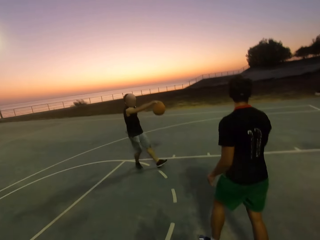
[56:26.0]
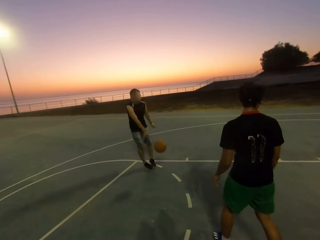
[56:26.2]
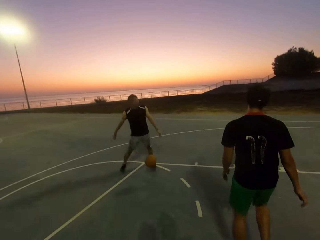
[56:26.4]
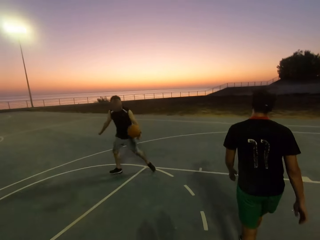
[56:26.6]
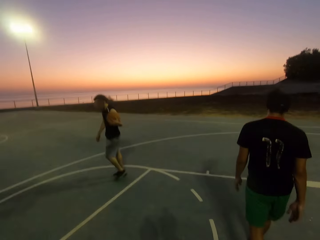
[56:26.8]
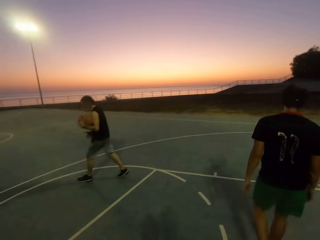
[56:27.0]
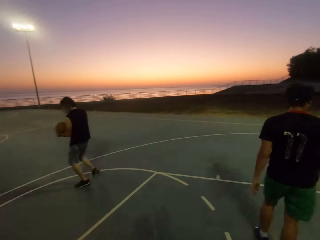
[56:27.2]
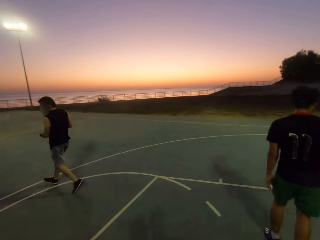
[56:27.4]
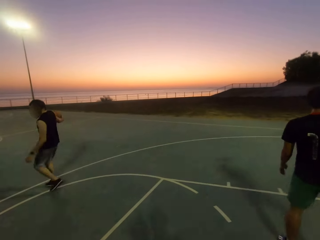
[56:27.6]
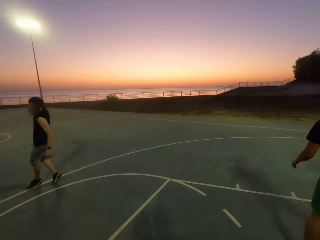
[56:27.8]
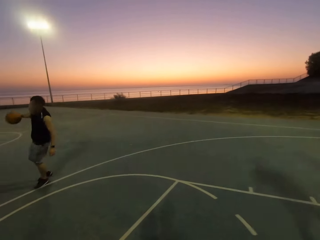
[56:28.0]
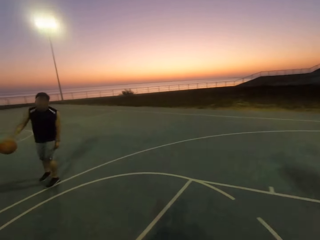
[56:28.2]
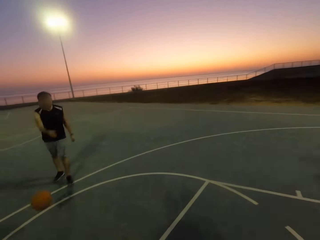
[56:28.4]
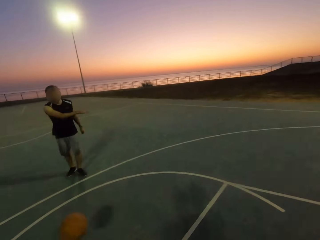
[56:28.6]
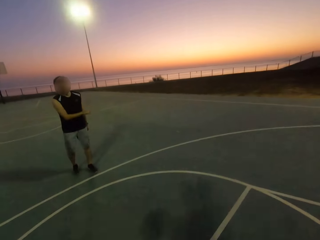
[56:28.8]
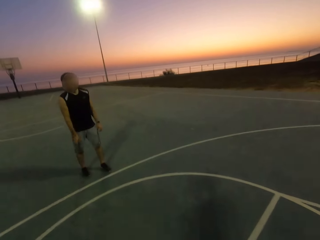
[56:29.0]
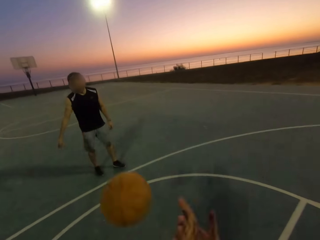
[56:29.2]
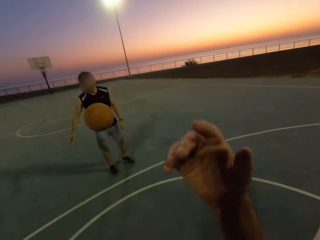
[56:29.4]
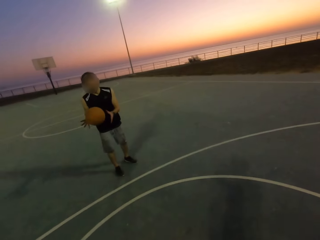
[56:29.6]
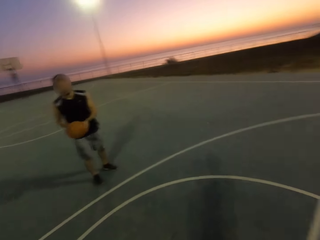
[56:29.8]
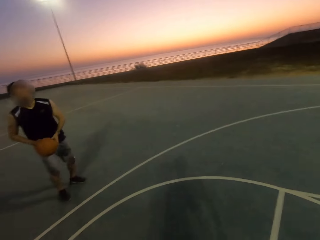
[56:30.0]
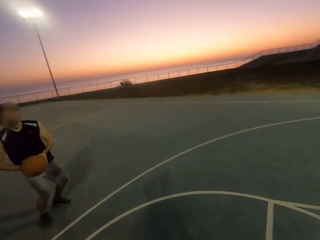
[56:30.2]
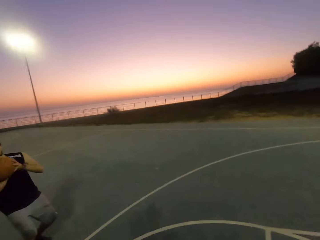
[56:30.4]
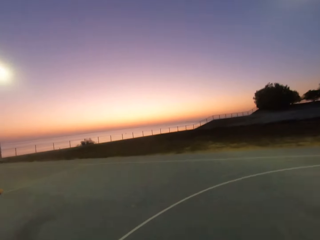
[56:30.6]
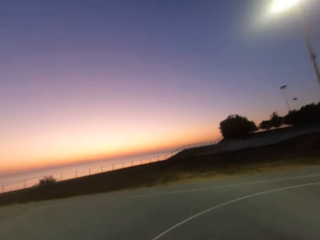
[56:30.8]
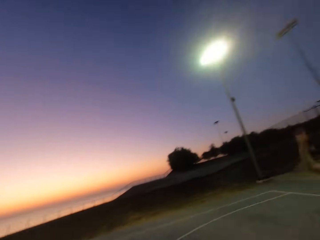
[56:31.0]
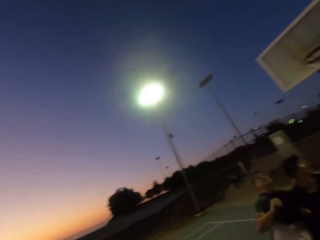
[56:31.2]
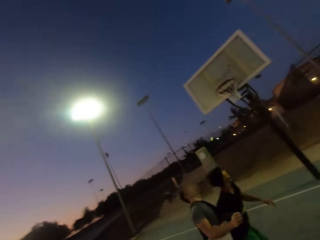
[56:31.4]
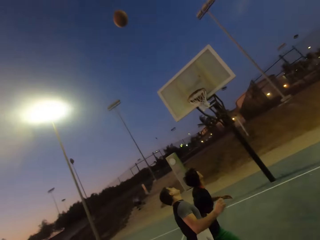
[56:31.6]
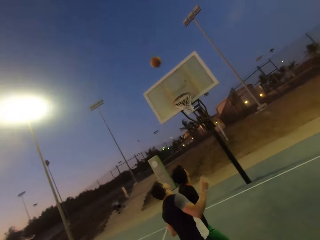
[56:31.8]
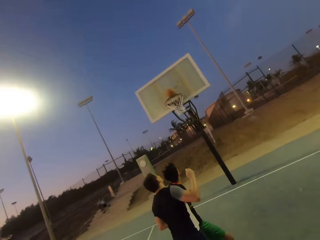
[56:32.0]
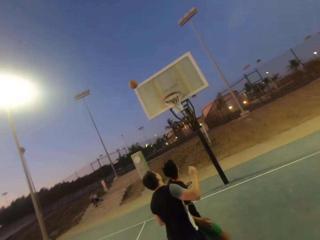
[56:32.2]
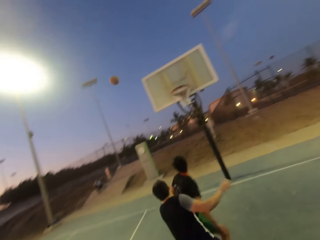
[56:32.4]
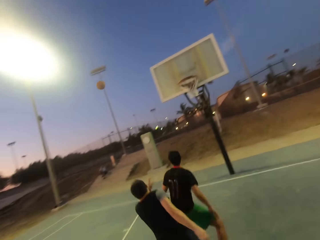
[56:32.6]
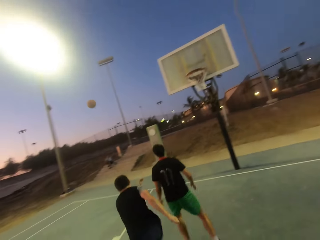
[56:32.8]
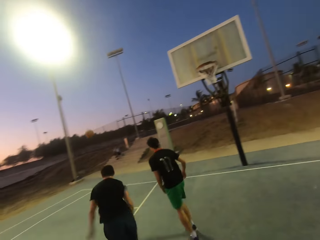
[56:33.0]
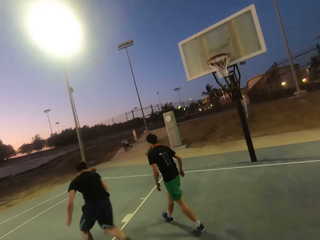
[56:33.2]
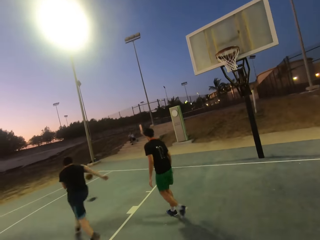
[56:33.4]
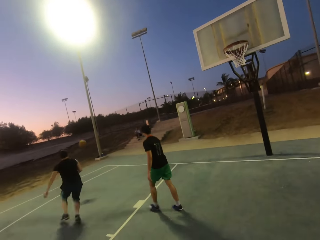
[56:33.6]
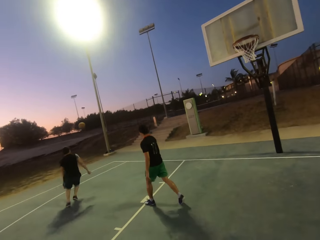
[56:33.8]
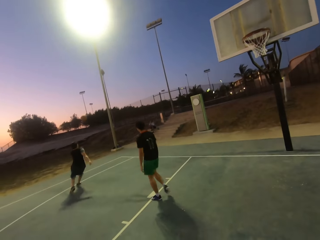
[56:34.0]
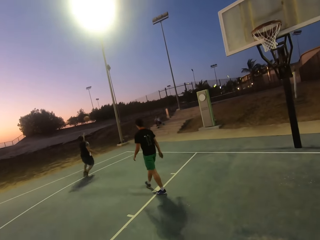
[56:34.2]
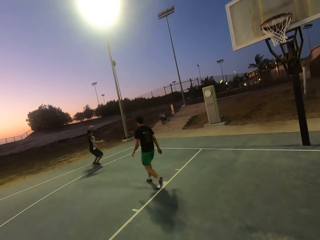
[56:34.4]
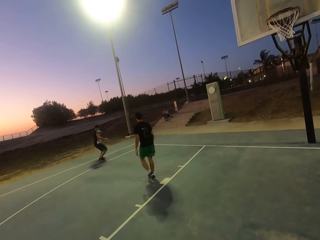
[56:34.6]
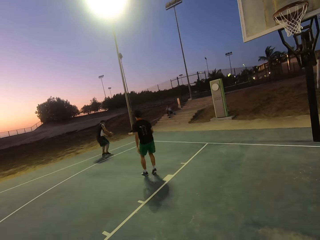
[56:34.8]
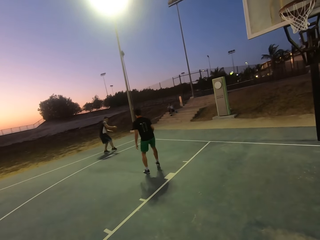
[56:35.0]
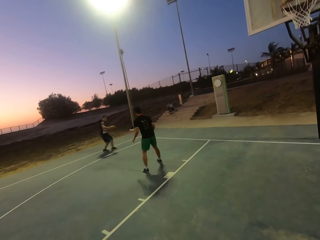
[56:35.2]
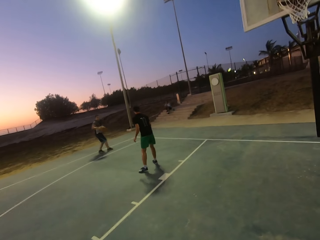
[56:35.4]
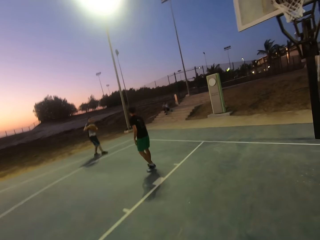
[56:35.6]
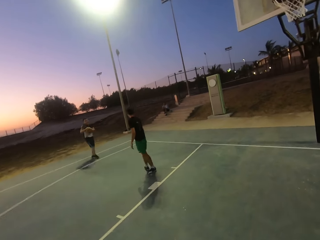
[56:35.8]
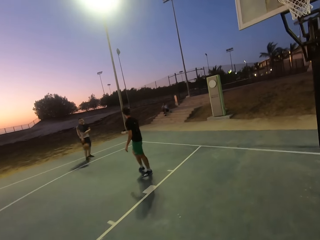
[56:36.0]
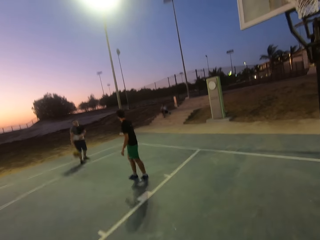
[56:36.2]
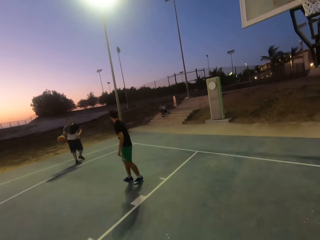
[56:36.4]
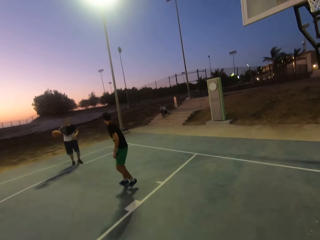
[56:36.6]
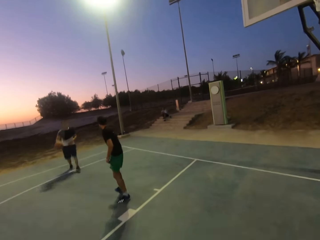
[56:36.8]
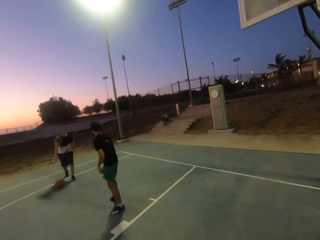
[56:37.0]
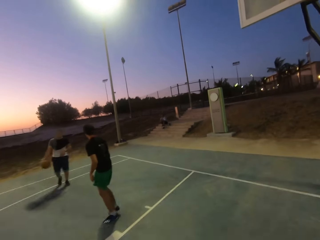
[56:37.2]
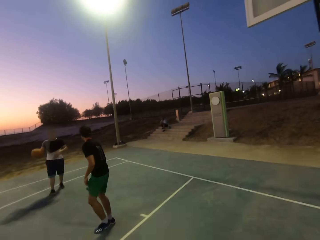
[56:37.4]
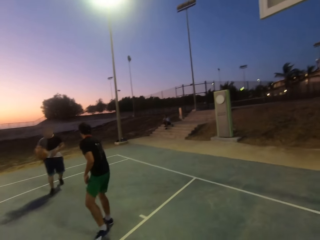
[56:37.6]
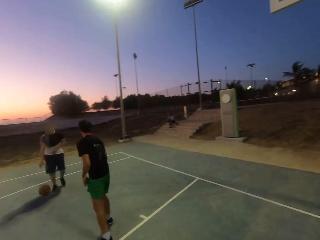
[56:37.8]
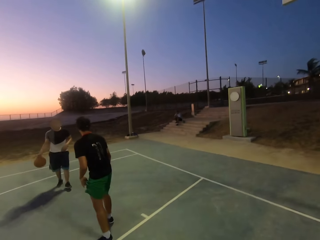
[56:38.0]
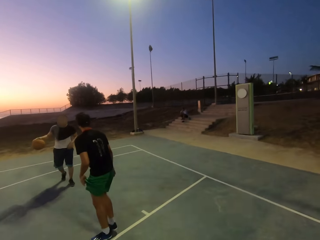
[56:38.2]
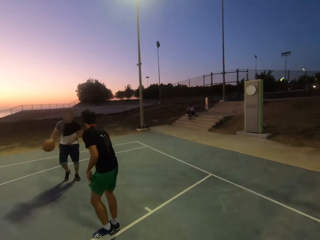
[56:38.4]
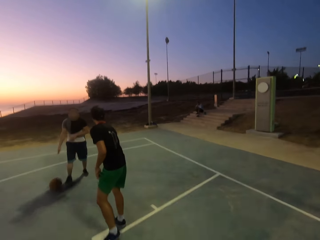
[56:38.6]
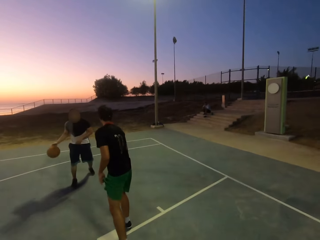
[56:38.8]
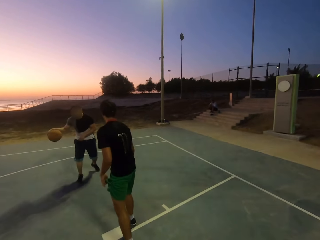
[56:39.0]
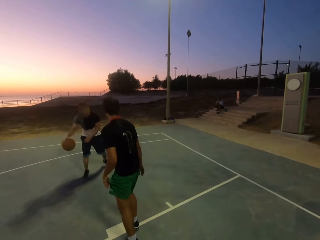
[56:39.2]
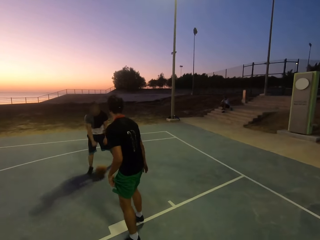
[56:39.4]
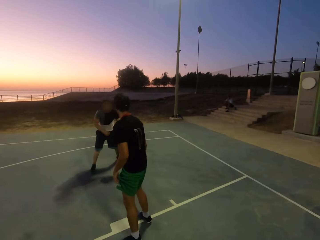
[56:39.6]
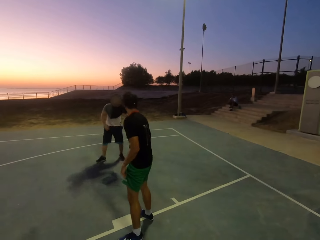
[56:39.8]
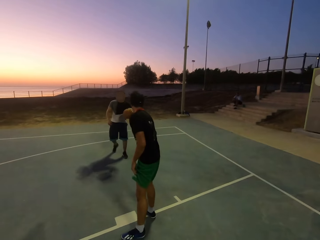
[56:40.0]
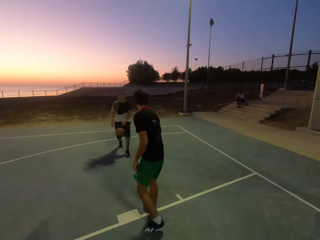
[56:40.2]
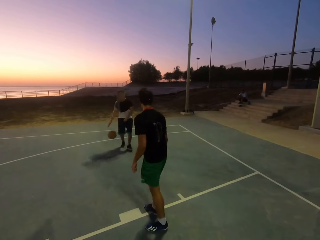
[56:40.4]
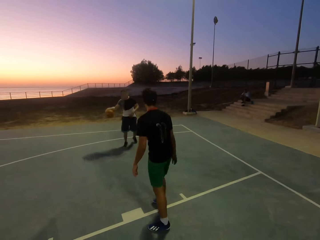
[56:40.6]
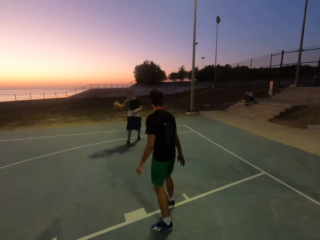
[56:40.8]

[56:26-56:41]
A man picks up the ball, dribbles the ball and throws the ball to the camera wearer. The camera wearer throws the ball to the man. The man picks up the ball and throws the ball in the hoop. Another man holds the ball, picks up the ball and dribbles the ball.

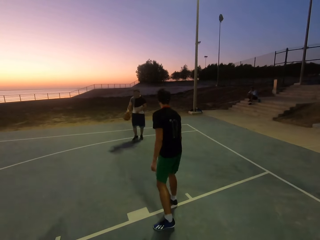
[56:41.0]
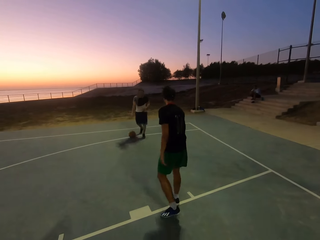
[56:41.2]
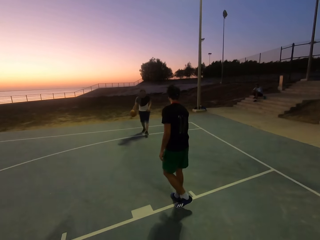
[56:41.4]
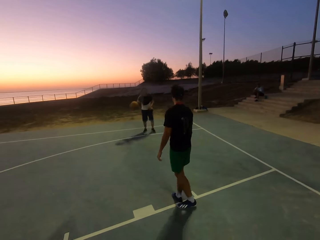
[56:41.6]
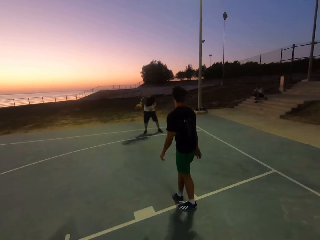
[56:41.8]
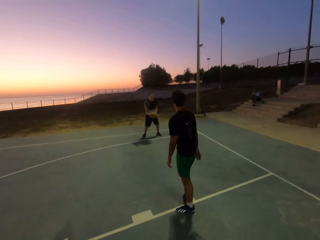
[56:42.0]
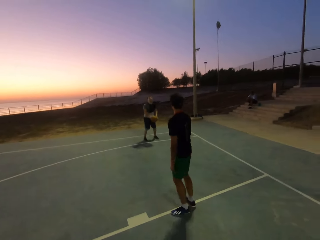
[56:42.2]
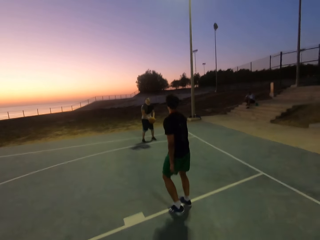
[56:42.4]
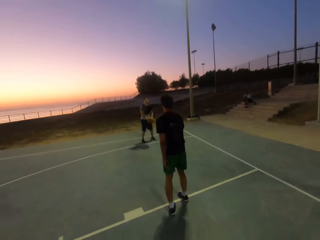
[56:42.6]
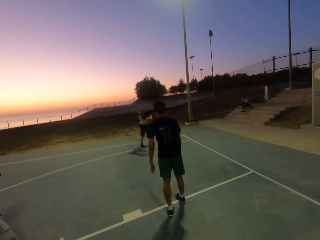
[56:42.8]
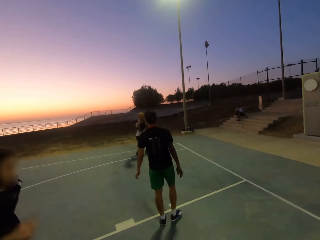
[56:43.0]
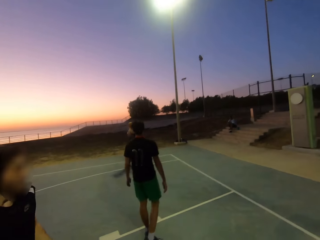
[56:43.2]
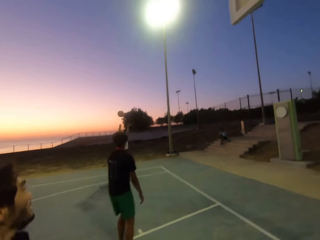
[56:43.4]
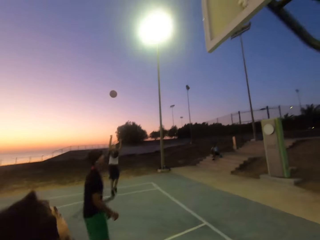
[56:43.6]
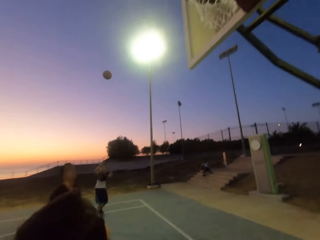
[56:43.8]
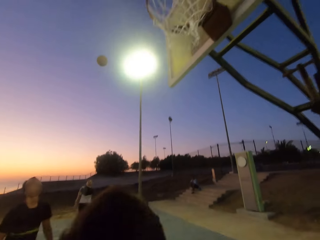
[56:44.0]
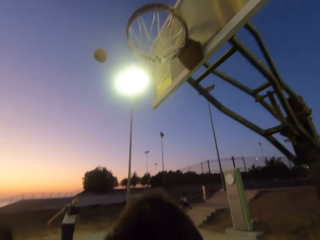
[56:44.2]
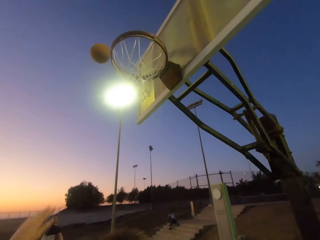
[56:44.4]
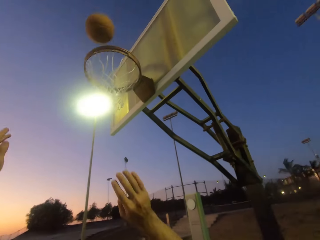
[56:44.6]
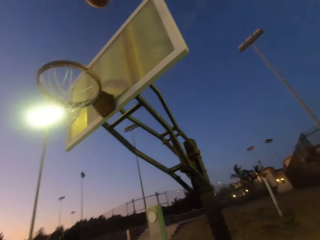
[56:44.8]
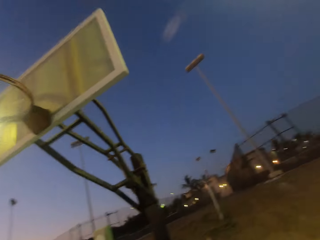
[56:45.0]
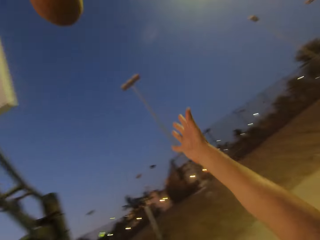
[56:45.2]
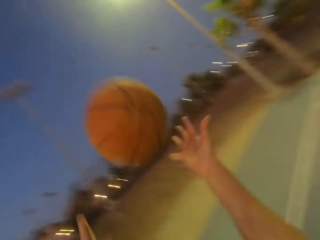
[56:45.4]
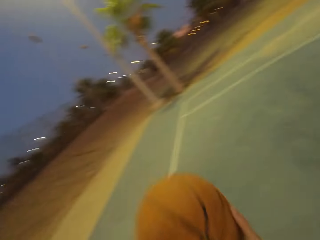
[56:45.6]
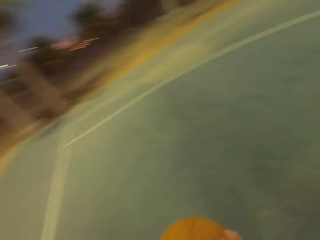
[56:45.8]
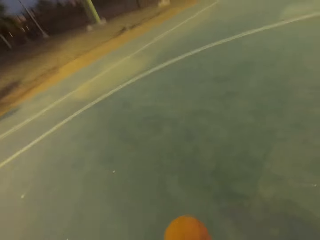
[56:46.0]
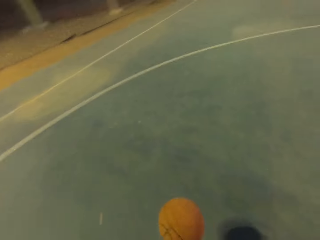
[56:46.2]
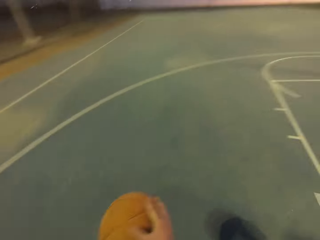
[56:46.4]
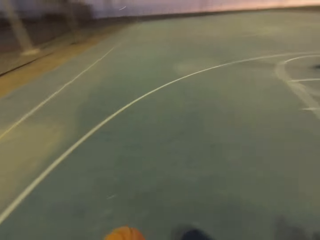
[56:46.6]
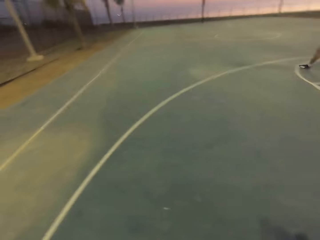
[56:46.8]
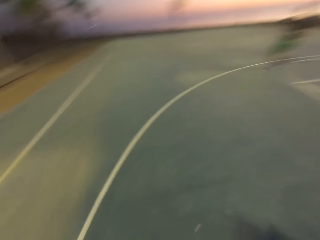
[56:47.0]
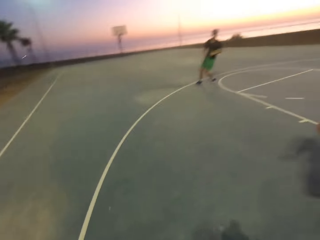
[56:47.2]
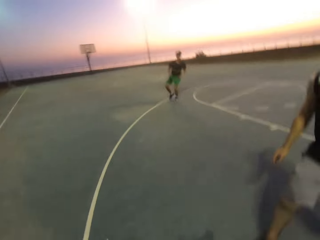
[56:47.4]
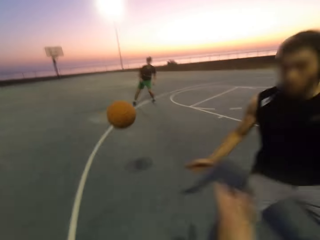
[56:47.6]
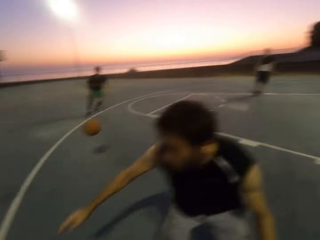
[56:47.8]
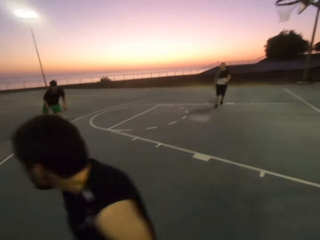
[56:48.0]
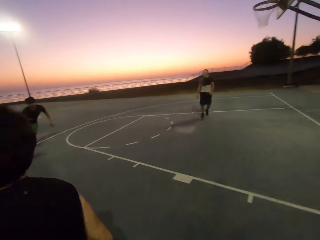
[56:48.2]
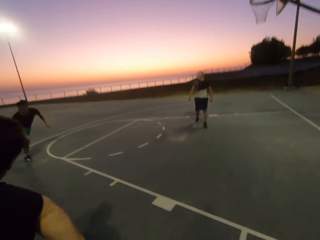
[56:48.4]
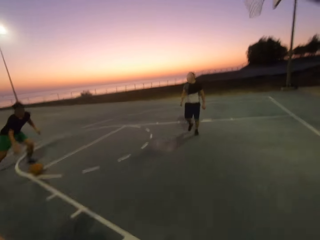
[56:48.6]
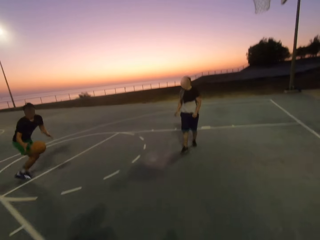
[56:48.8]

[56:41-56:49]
A man throws the ball towards the net. The camera wearer dribbles, holds the ball and throws the ball to another man.
